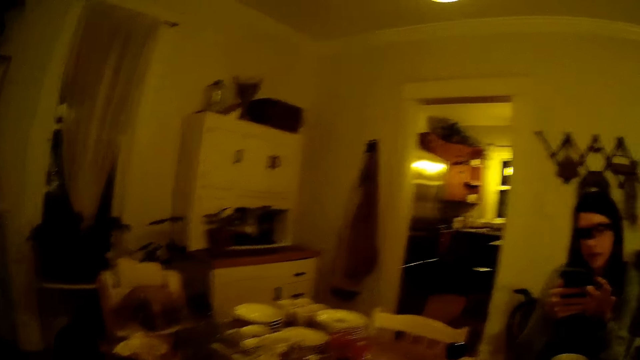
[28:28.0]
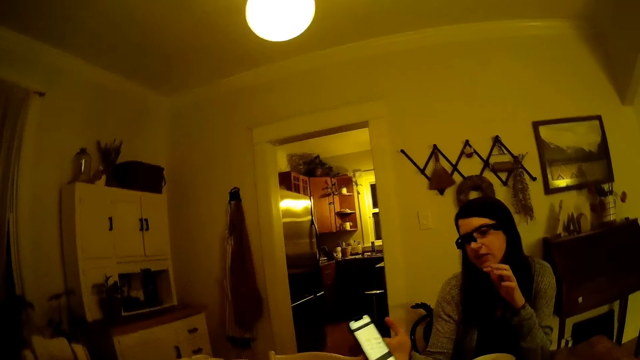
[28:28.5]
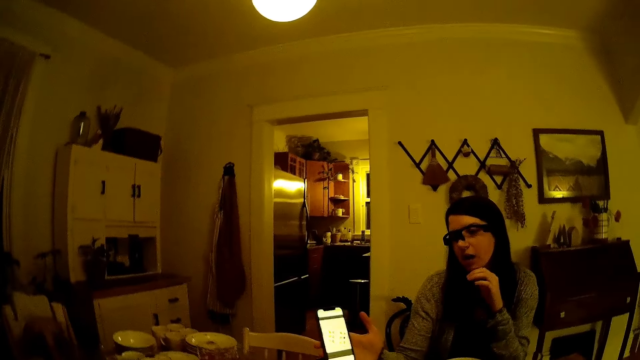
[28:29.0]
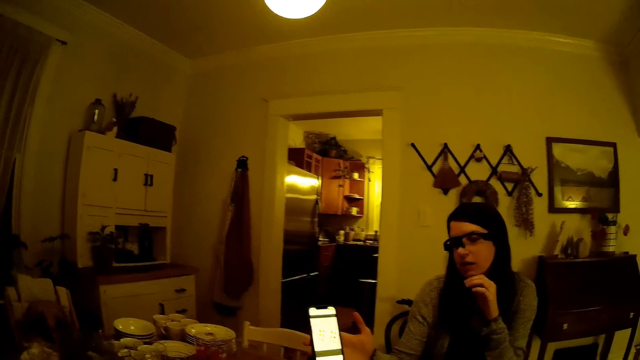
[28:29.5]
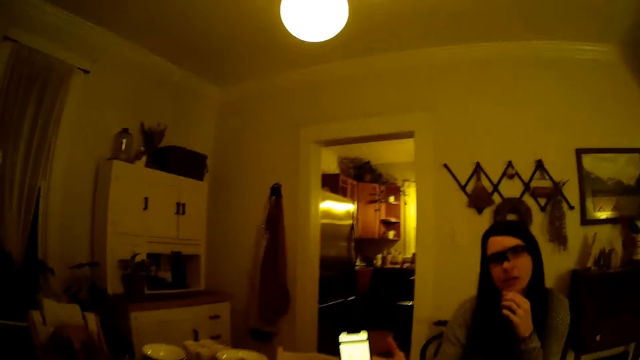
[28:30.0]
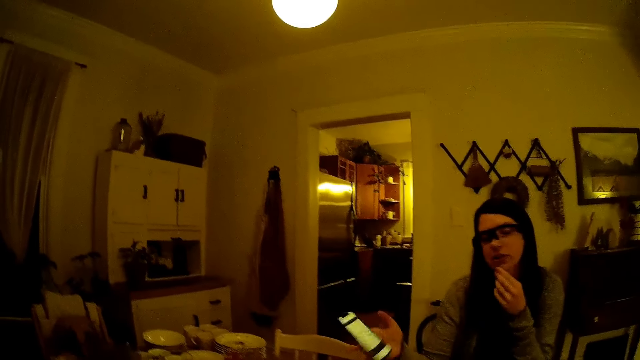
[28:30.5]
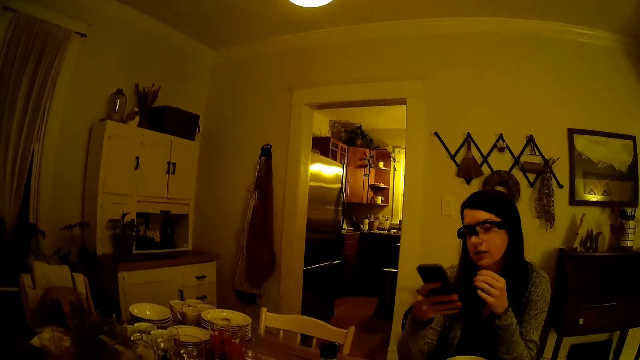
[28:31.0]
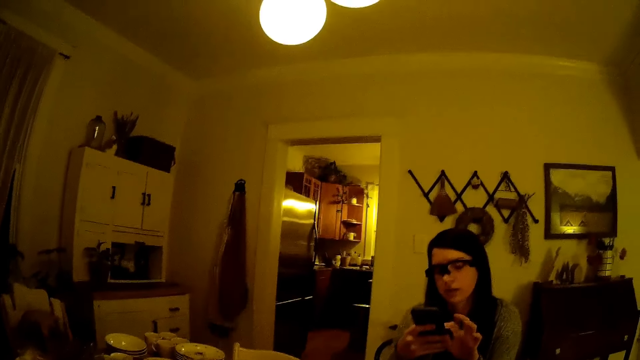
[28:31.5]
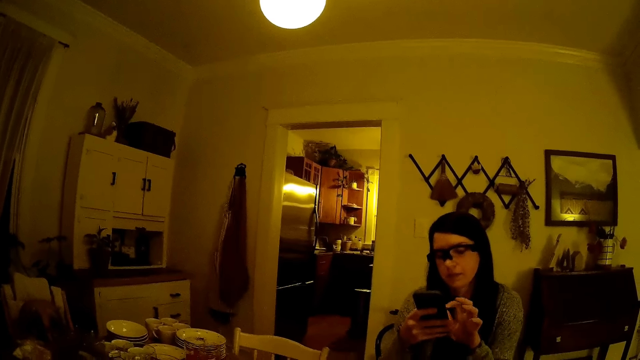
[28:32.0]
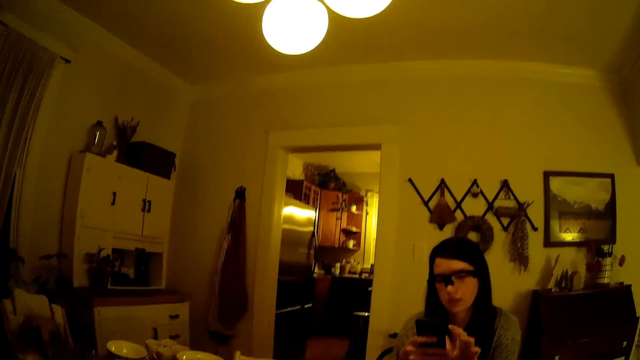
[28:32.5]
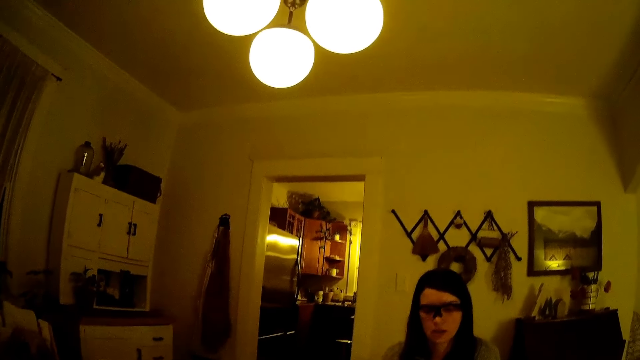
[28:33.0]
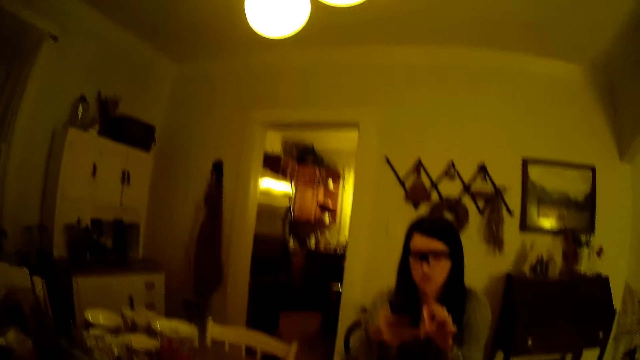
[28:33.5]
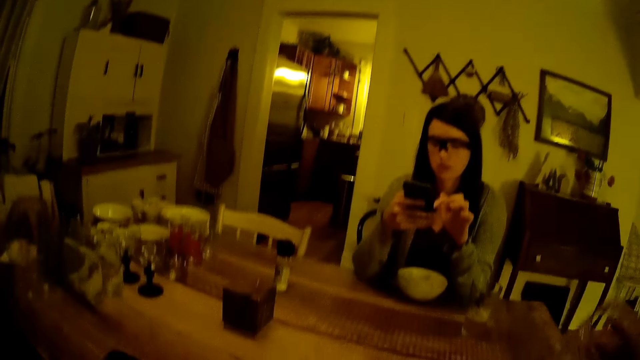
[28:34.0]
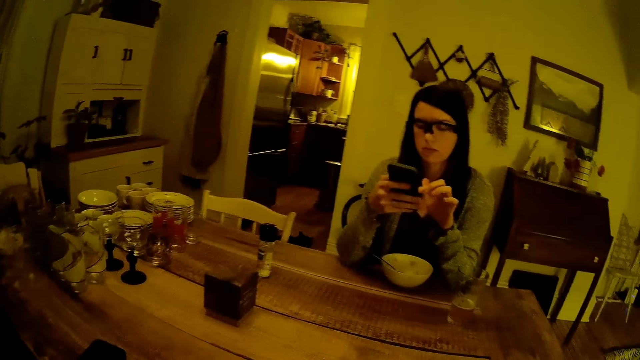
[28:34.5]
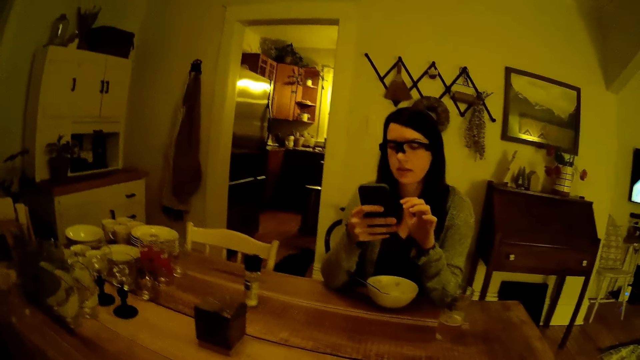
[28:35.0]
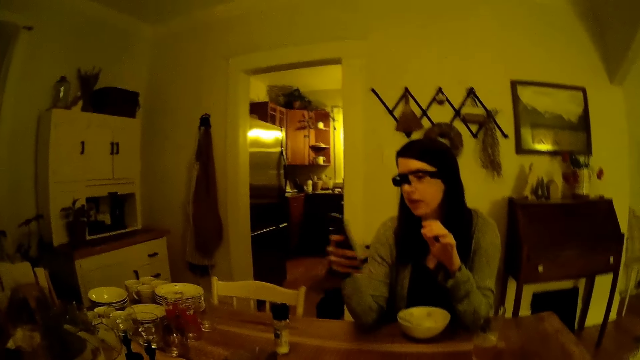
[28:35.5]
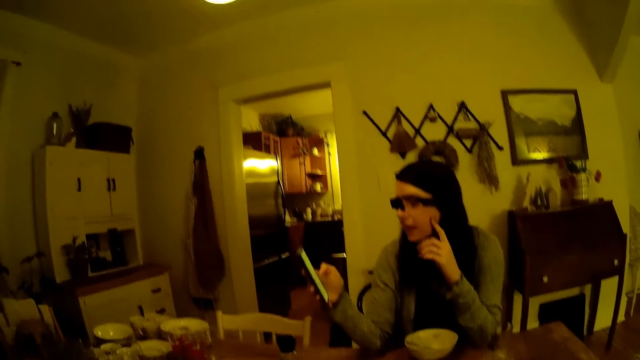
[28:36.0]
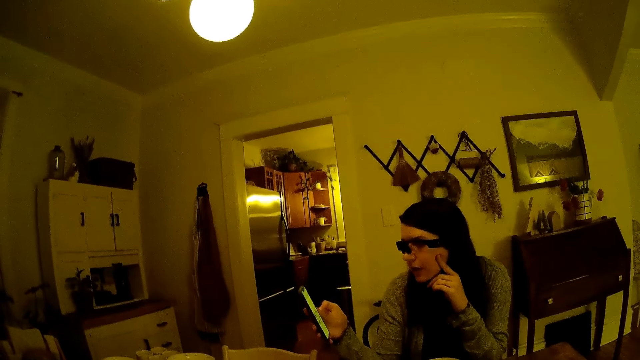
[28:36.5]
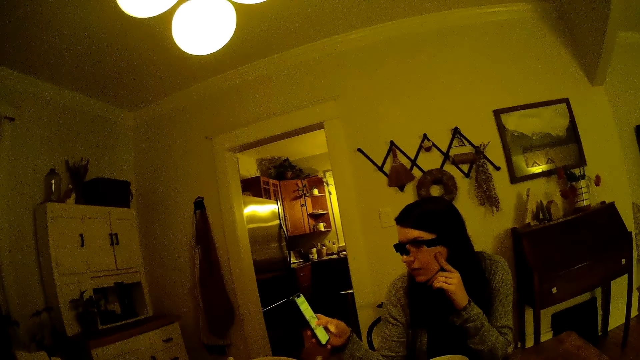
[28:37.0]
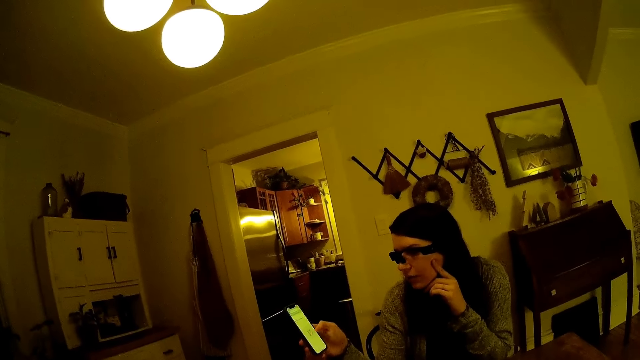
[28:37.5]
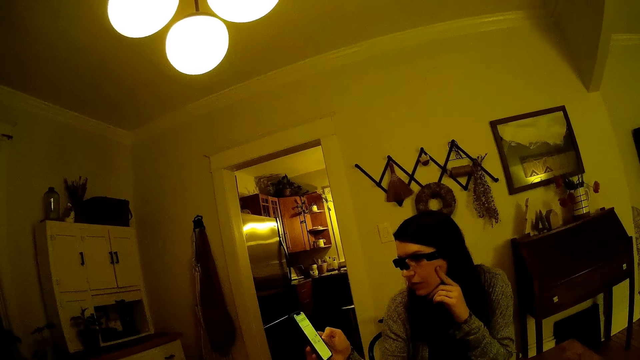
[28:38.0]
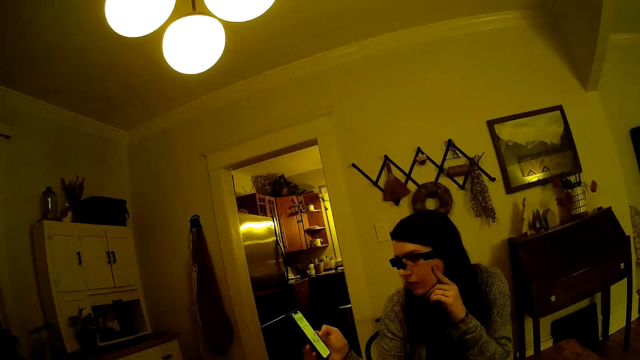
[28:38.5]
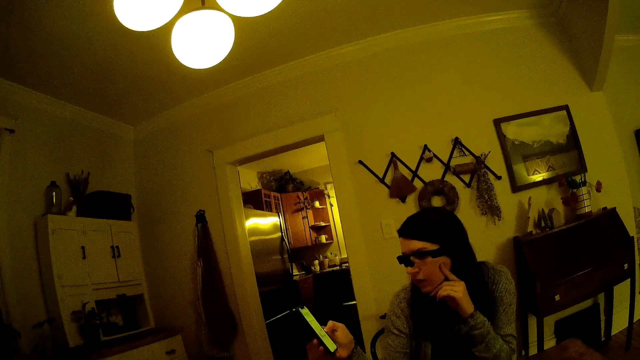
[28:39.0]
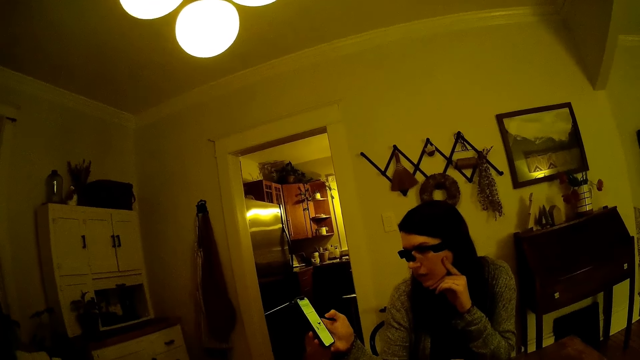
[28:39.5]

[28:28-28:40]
The camera wearer looks at the phone. He converses with a woman. The woman uses the phone. The camera wearer drinks water. He drops a tumbler on the table with his right hand. The woman uses the phone. The camera wearer converses with the woman.

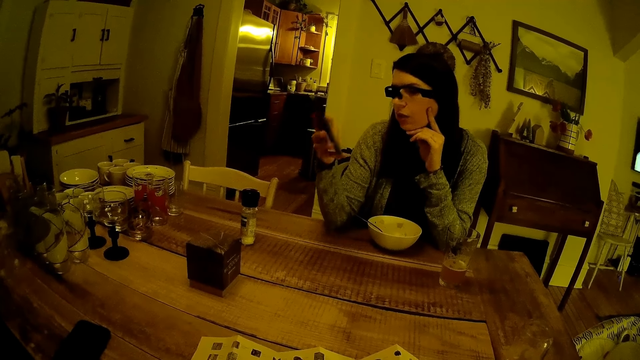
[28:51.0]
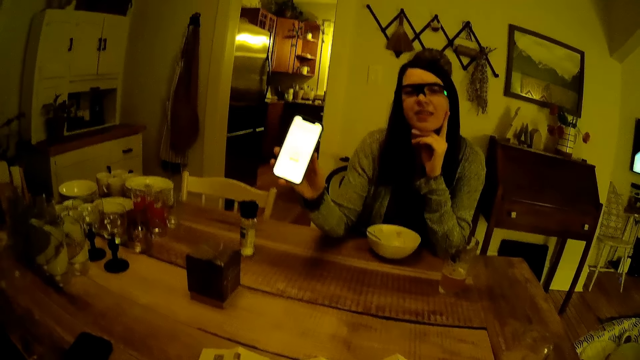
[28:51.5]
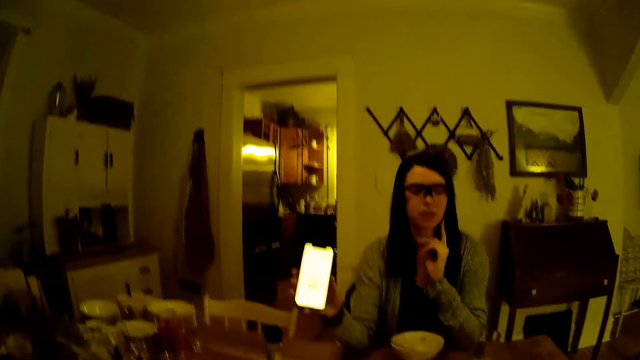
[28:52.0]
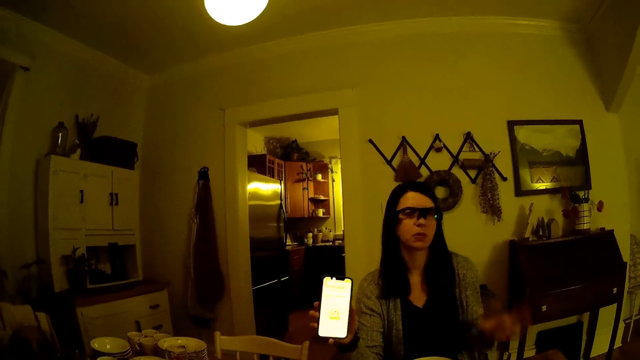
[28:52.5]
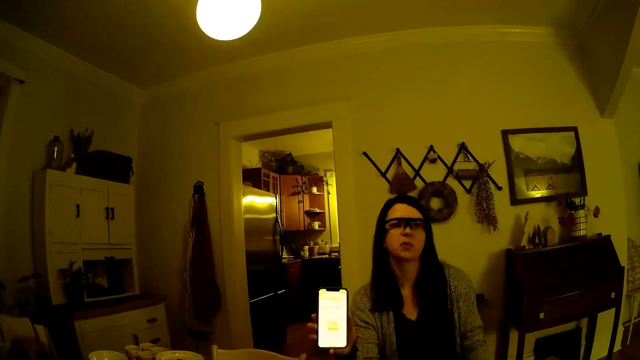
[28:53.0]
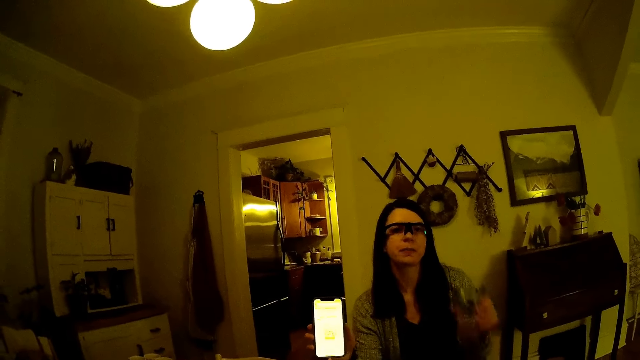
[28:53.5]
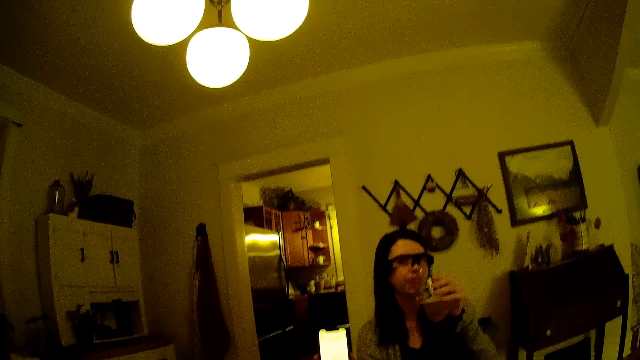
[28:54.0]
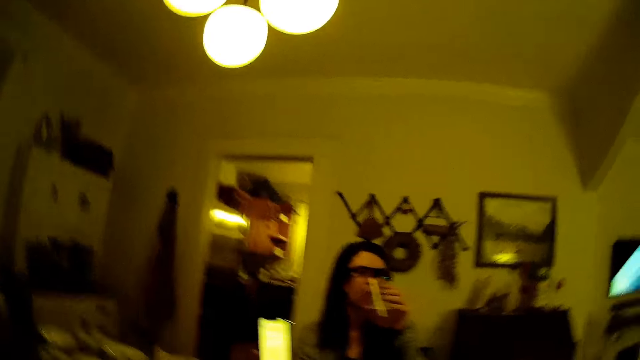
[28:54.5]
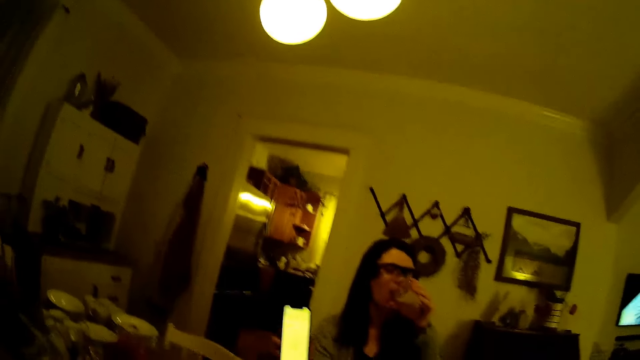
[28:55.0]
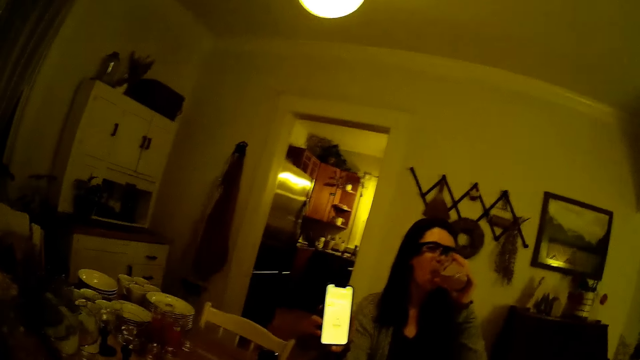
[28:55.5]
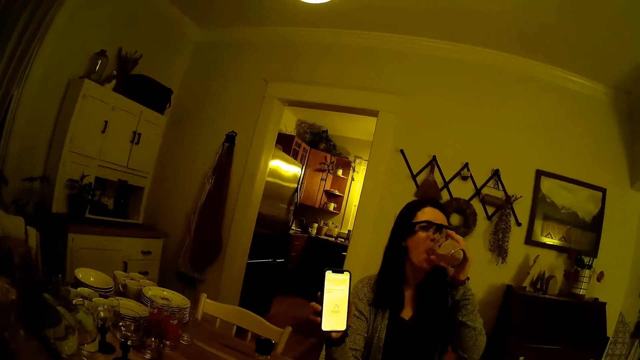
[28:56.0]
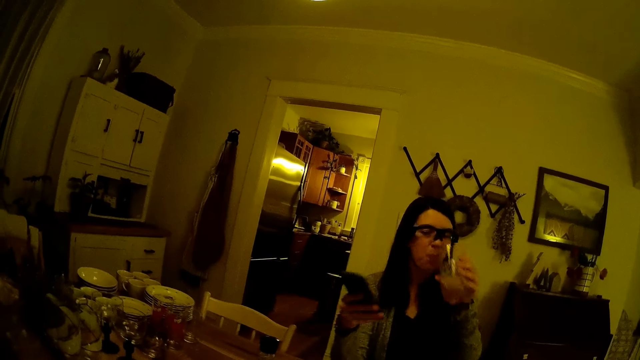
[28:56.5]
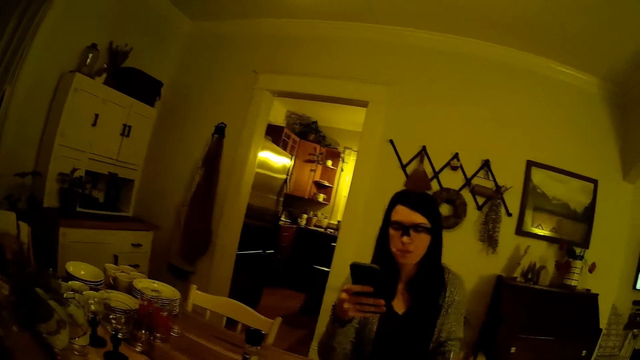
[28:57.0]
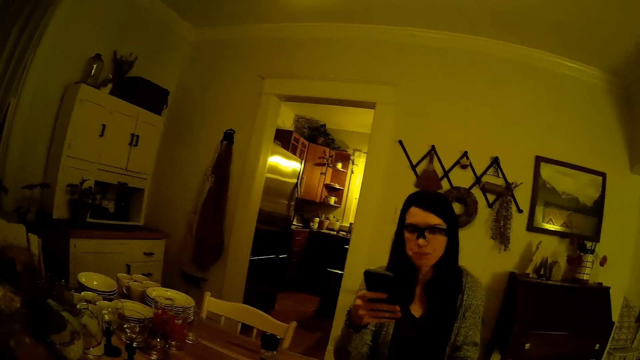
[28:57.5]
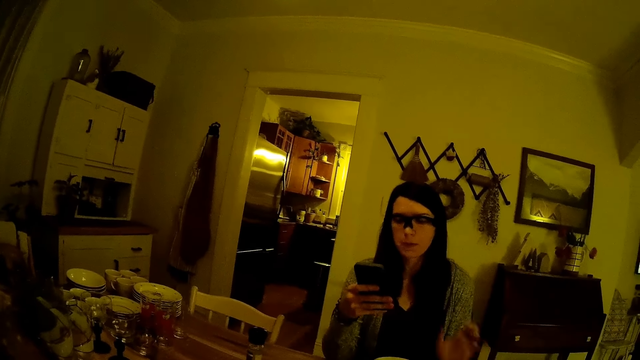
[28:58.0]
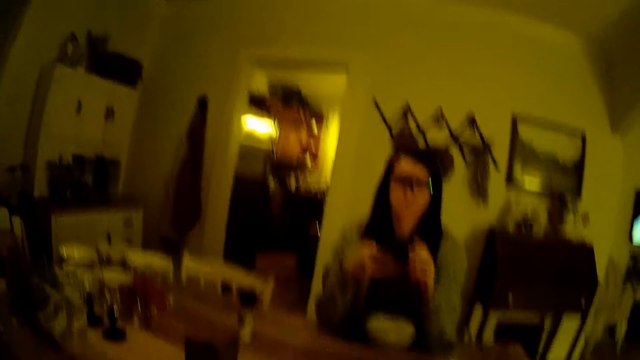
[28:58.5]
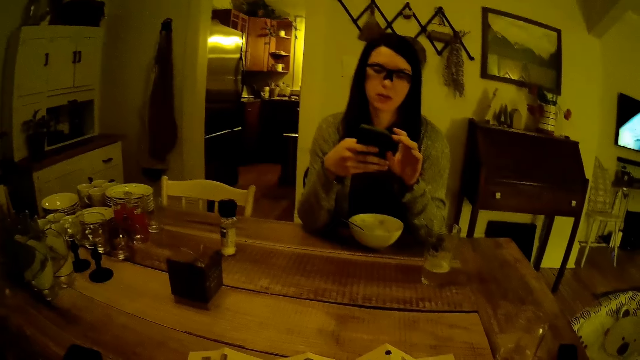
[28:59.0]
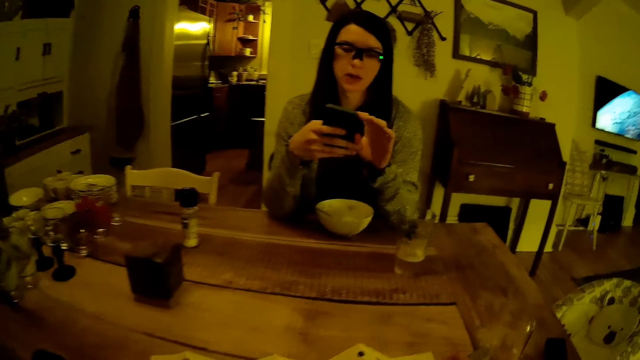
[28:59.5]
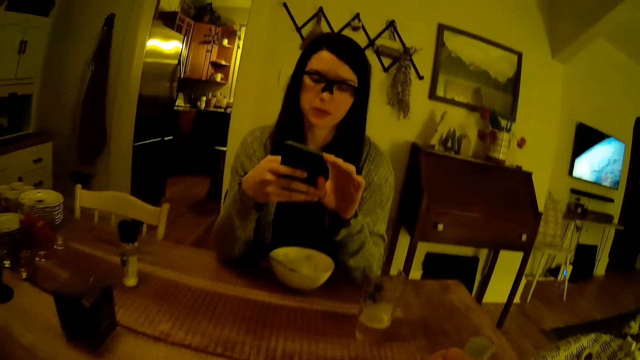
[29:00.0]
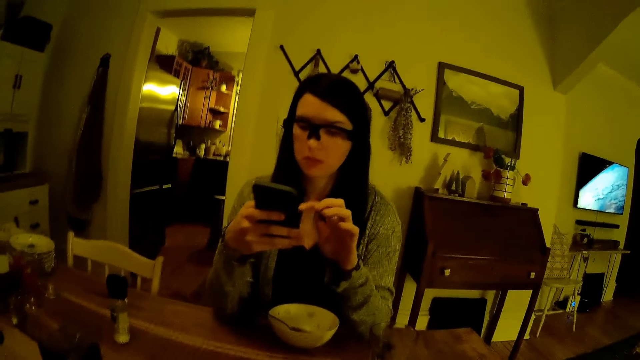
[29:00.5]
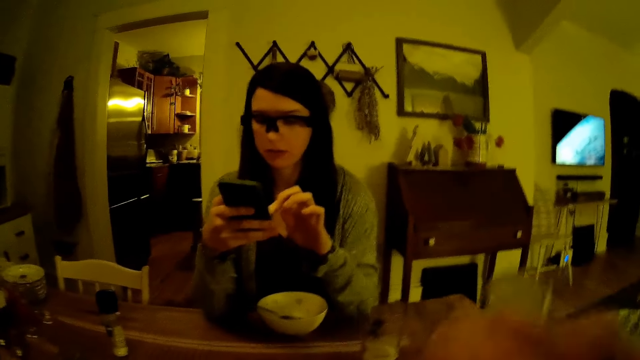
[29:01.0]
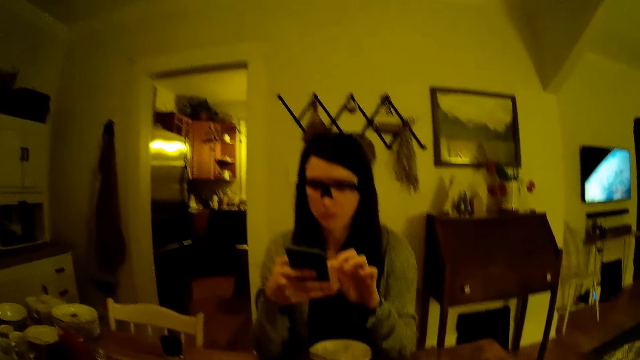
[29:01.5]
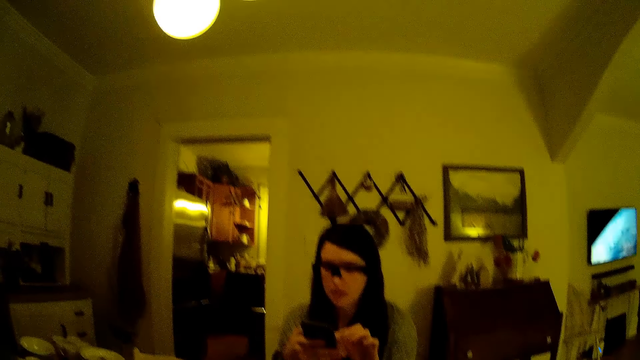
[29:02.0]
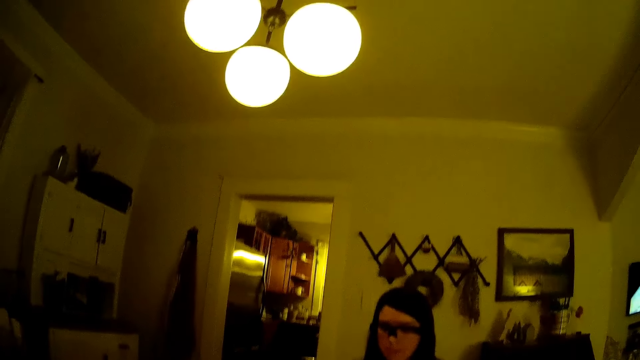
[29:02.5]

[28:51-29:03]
The camera wearer looks at the phone. He converses with a woman. The woman picks up the cup of juice on the table with her left hand. The camera wearer looks at the phone. The woman drinks juice from the cup in her left hand. The camera wearer converses with the woman. The woman operates the phone with both hands. The camera wearer converses with the woman. He holds a spoon with his right hand and eats food. The woman uses the phone.
